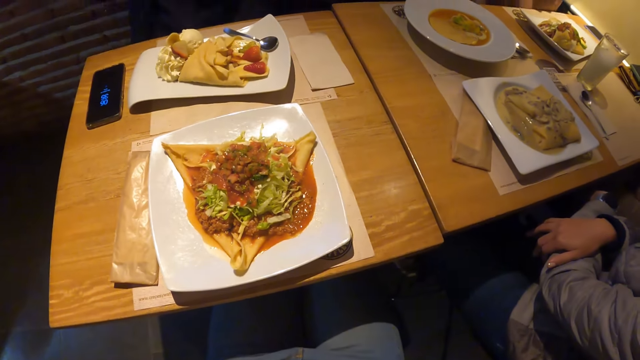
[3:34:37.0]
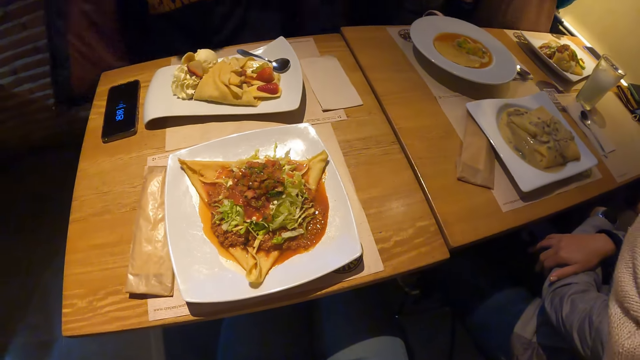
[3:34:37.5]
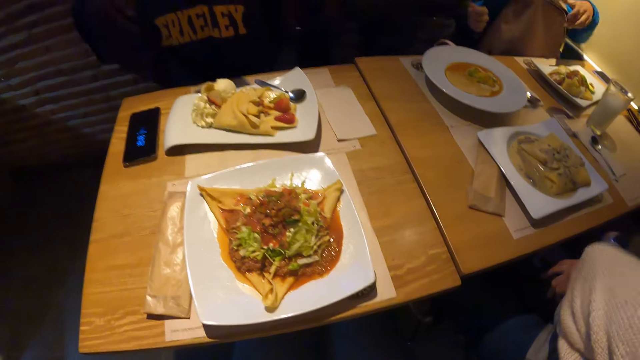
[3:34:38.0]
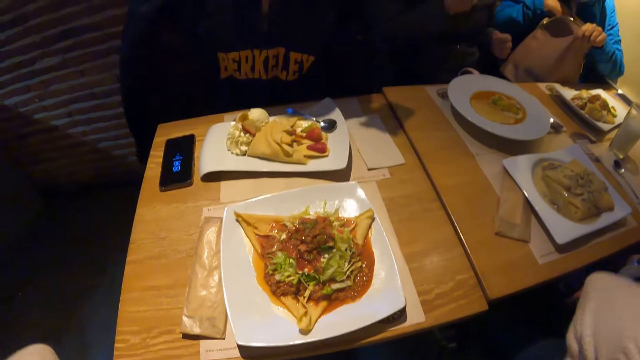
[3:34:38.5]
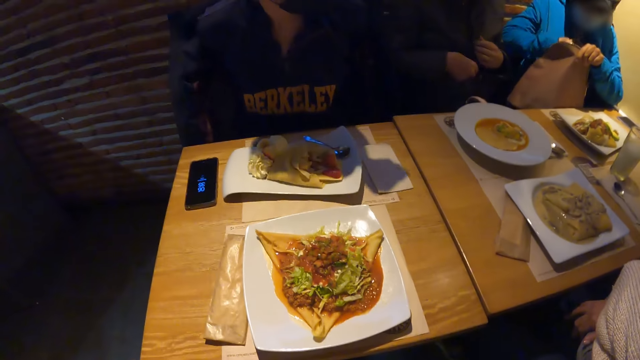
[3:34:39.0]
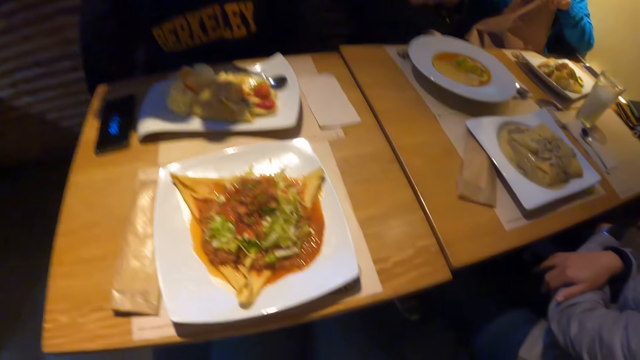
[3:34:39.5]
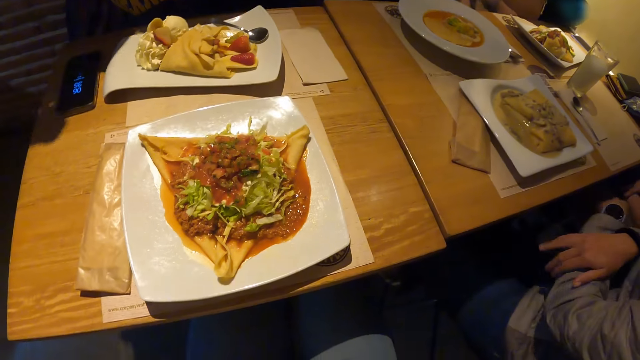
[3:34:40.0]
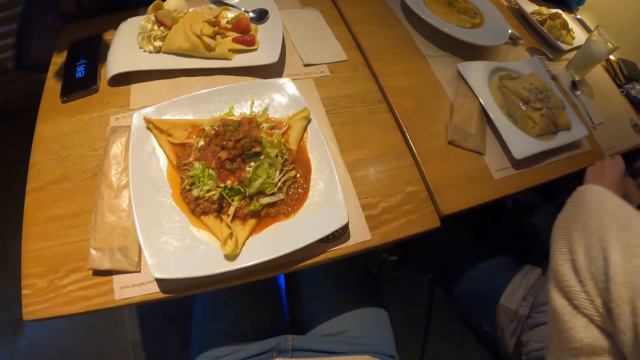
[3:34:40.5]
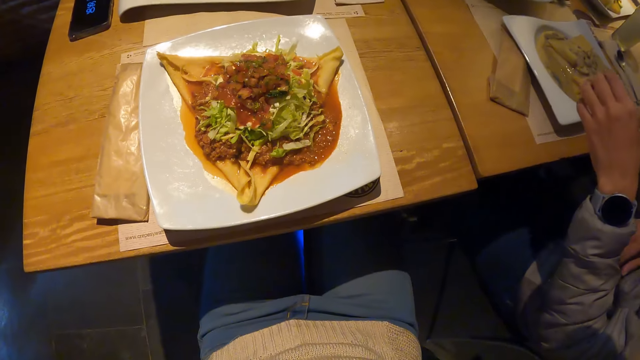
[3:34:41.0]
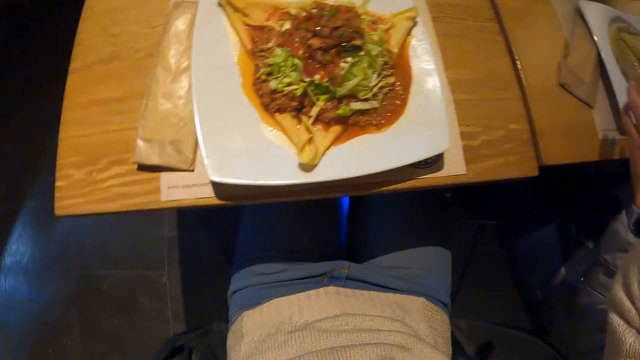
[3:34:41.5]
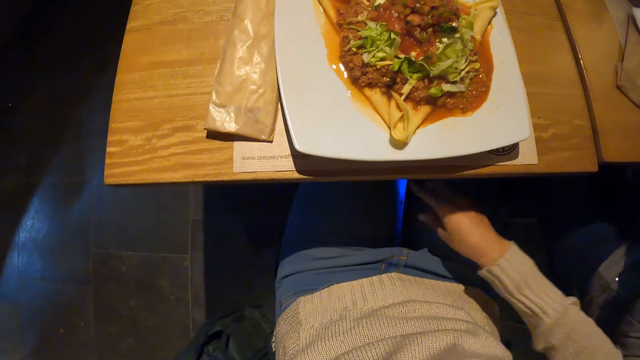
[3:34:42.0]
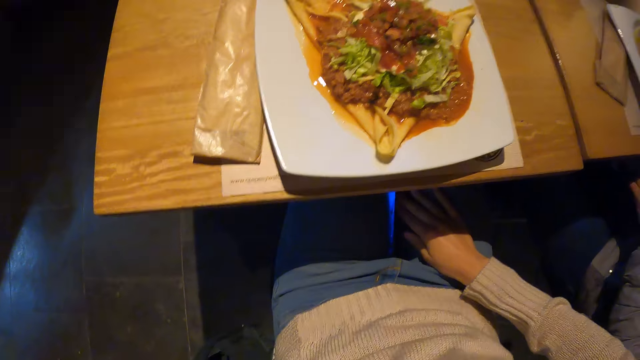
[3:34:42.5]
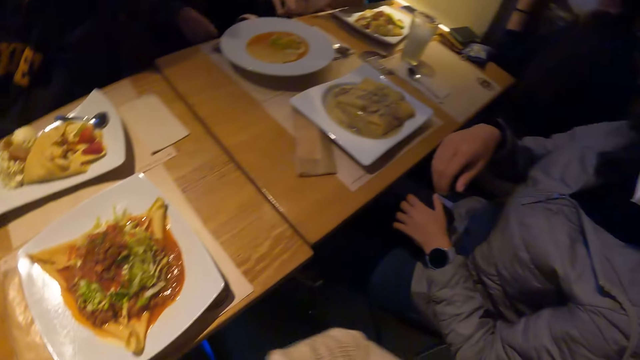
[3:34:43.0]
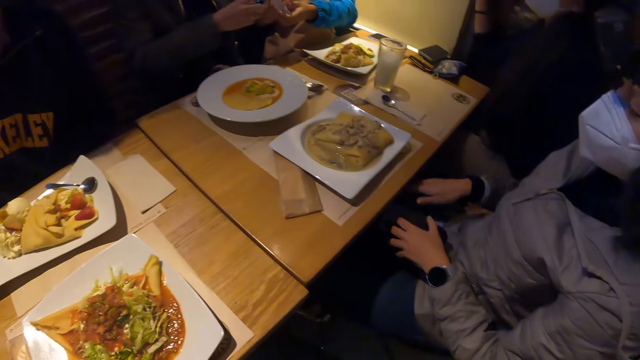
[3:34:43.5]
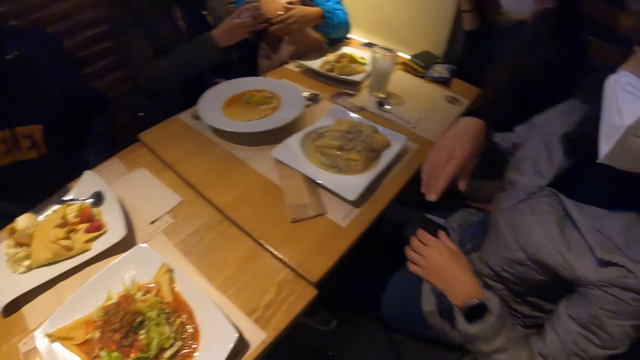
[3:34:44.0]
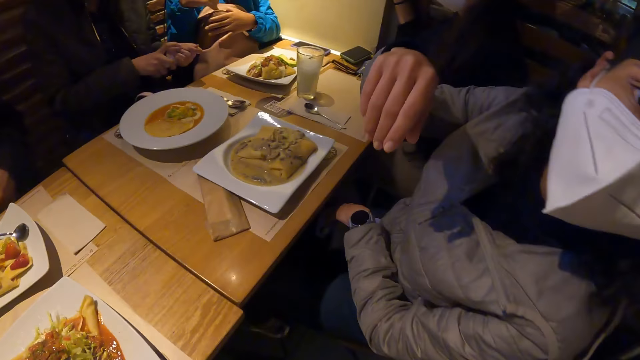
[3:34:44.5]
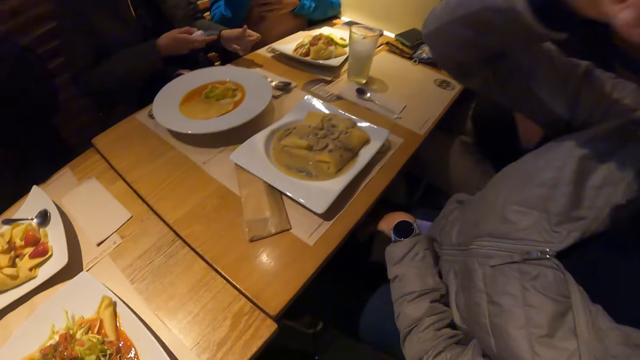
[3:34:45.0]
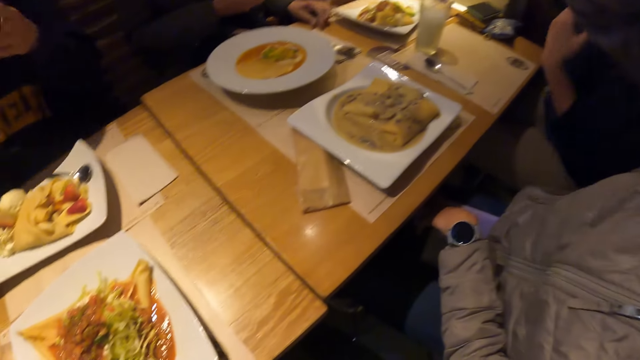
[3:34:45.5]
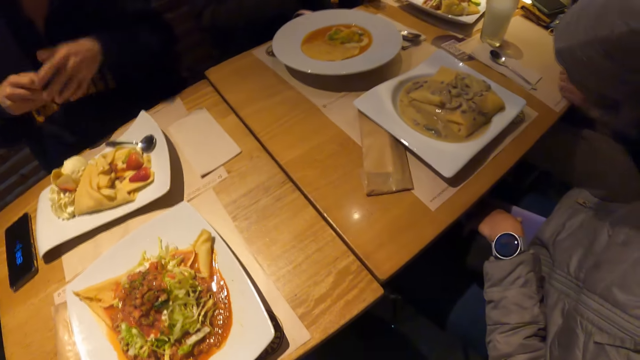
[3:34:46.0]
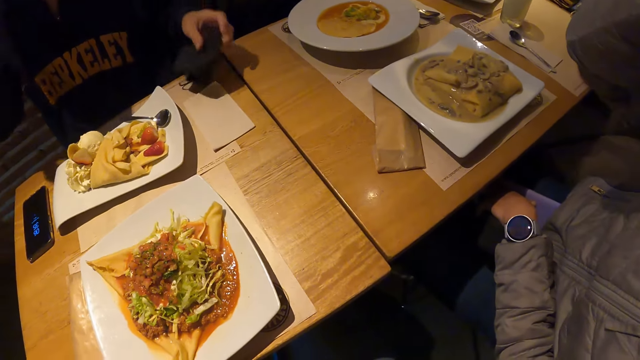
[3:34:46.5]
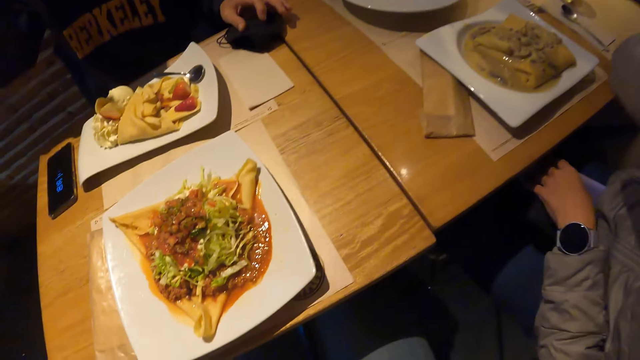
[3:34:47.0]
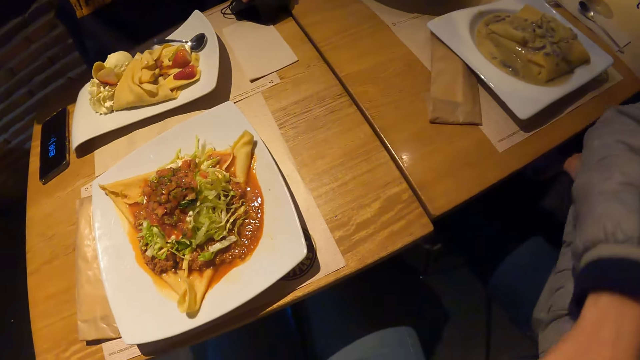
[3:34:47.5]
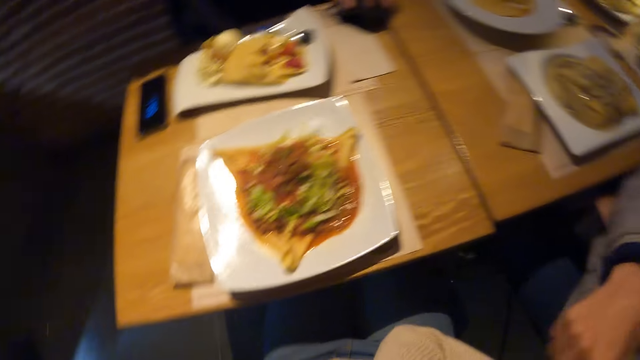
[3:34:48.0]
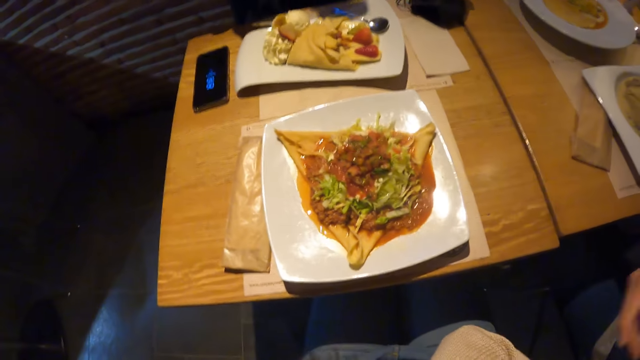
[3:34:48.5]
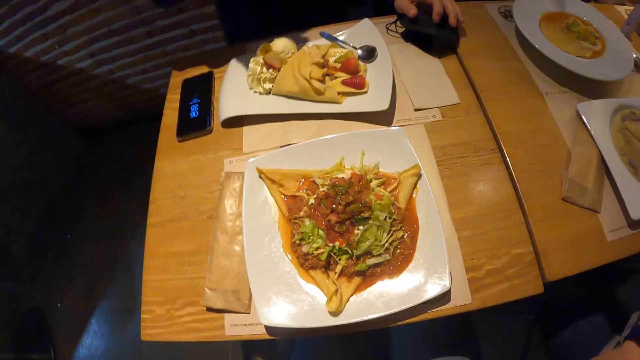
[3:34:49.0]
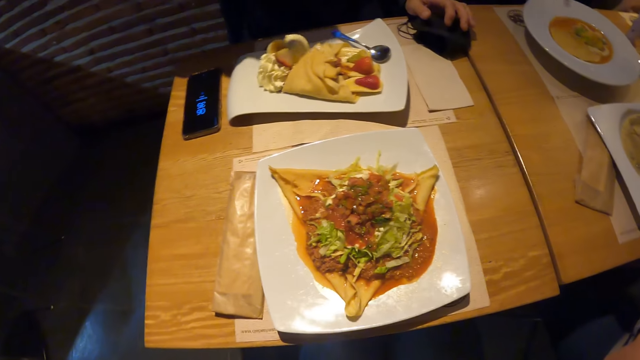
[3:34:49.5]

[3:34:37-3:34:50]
A woman puts her right hand inside her bag. The camera wearer places her right hand on her phone. The woman gives a man a bottle of table salt. The man opens the table salt with his hands, and places the cover of the bottle on the table with his left hand. Another woman stands from her chair. Another man places a bag on the table with his left hand.

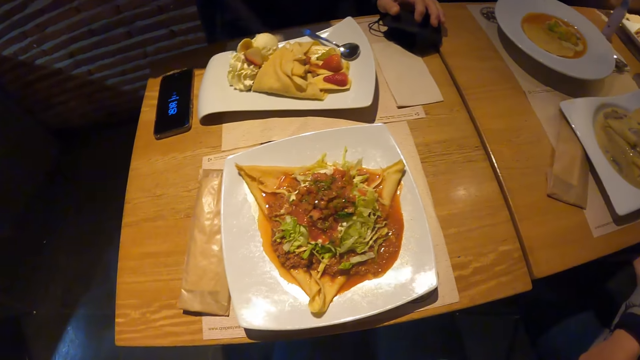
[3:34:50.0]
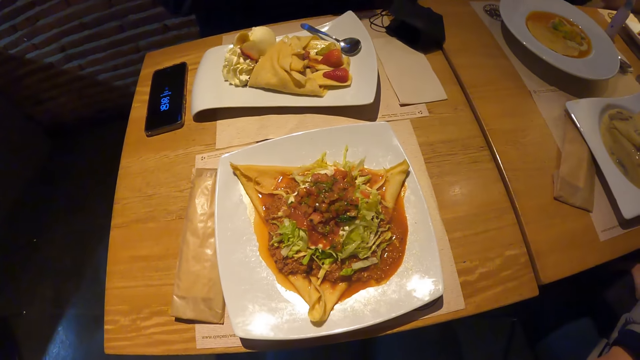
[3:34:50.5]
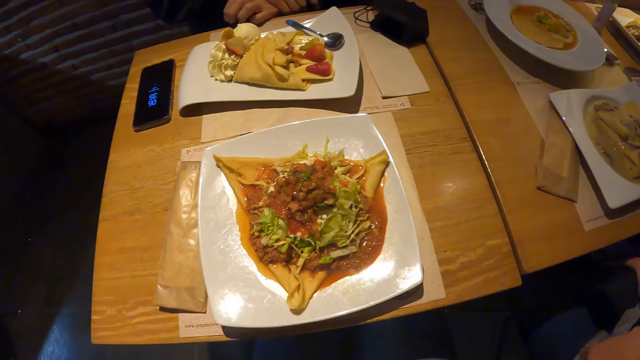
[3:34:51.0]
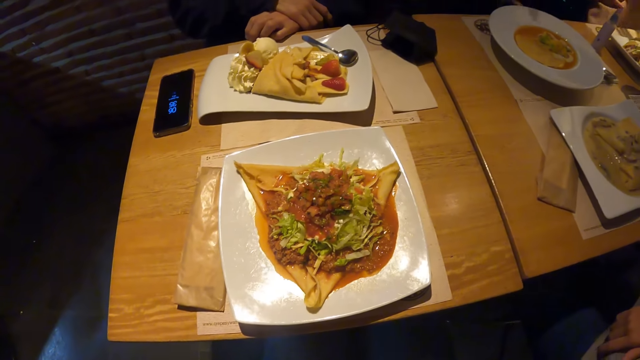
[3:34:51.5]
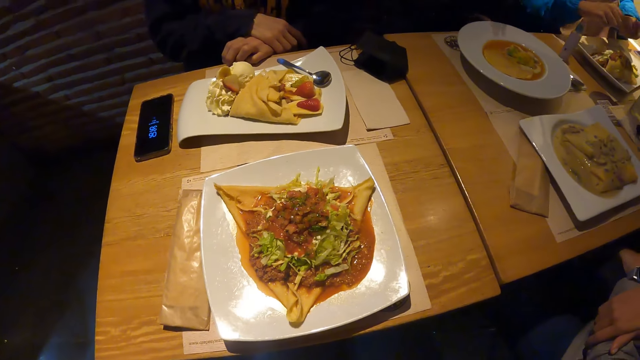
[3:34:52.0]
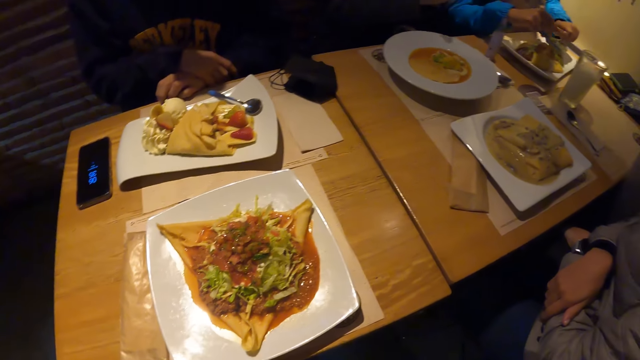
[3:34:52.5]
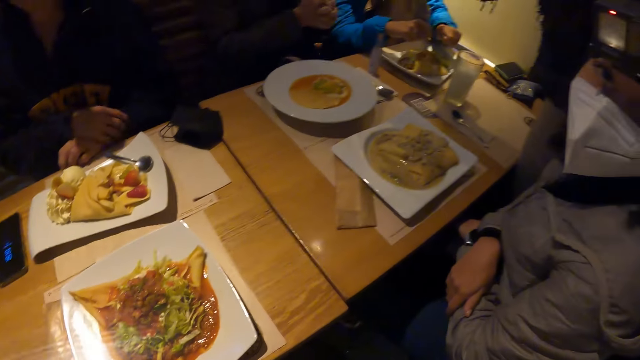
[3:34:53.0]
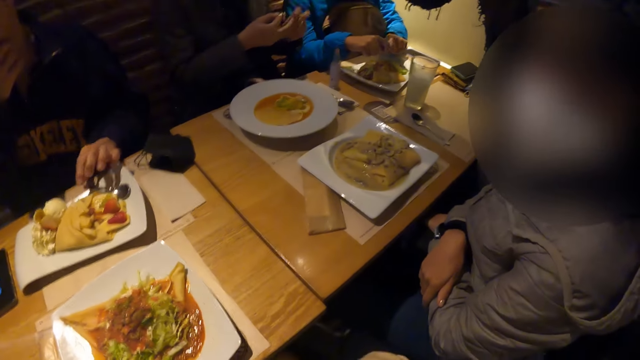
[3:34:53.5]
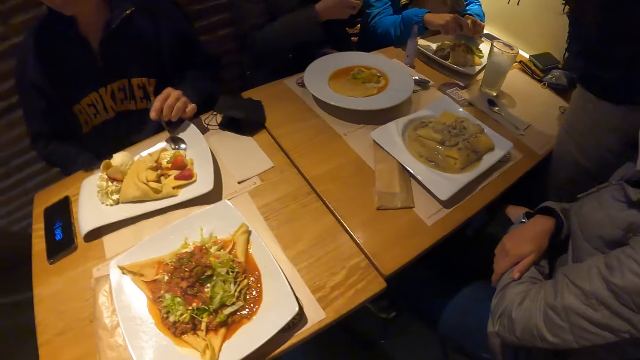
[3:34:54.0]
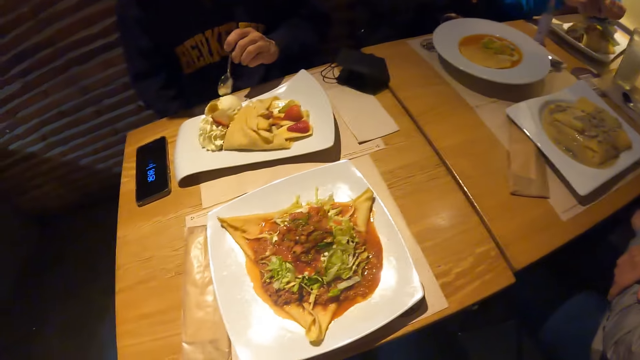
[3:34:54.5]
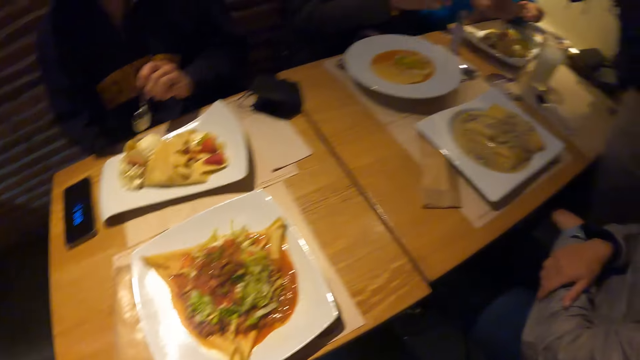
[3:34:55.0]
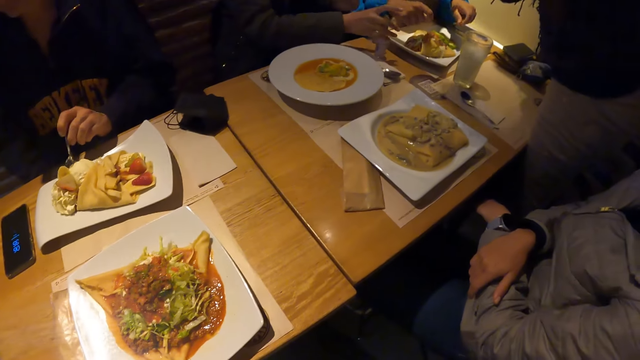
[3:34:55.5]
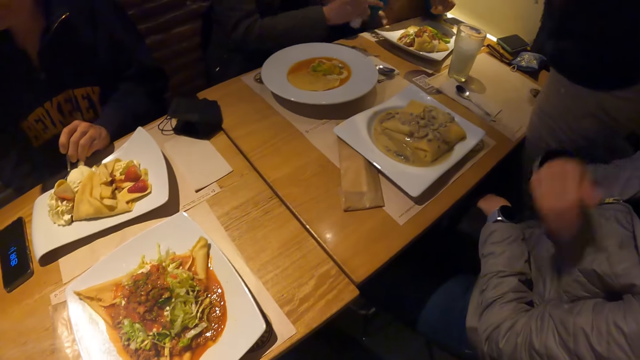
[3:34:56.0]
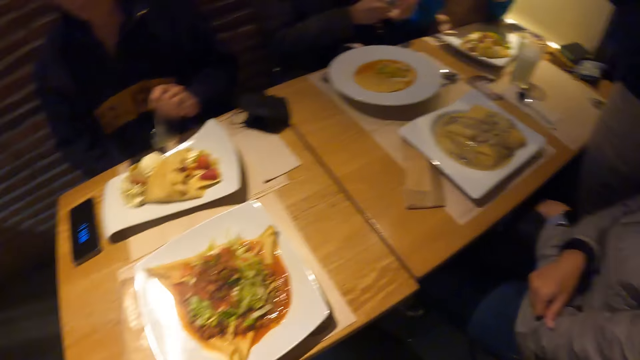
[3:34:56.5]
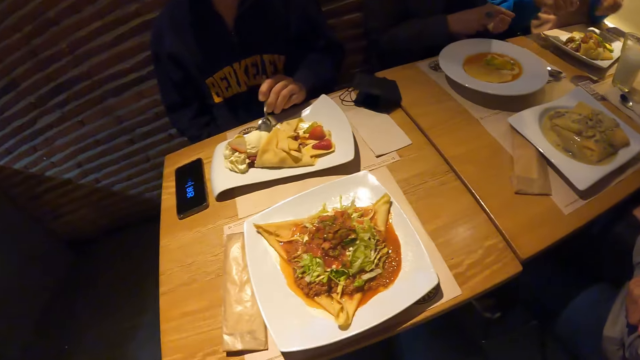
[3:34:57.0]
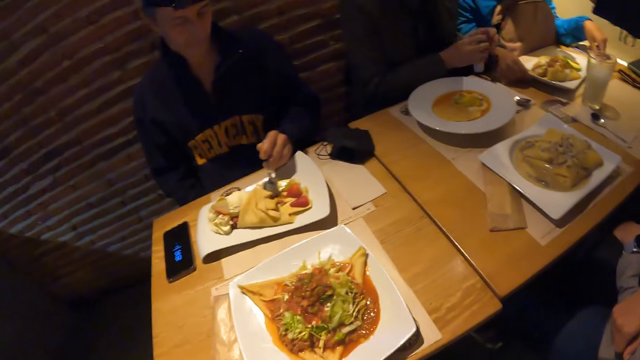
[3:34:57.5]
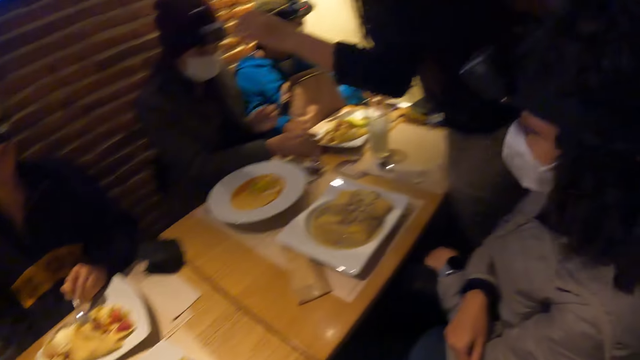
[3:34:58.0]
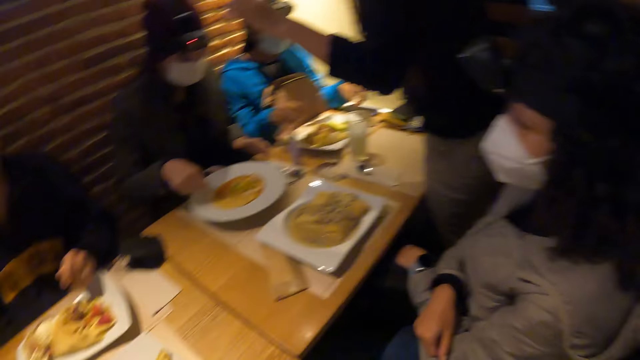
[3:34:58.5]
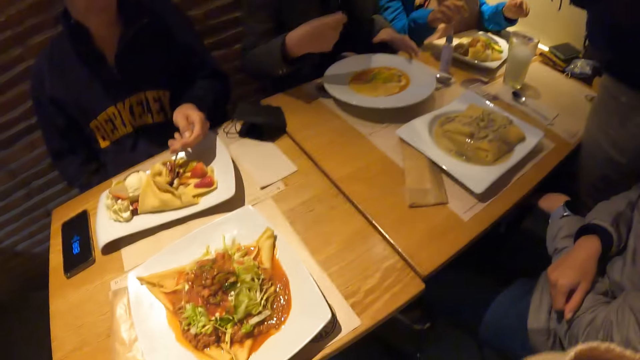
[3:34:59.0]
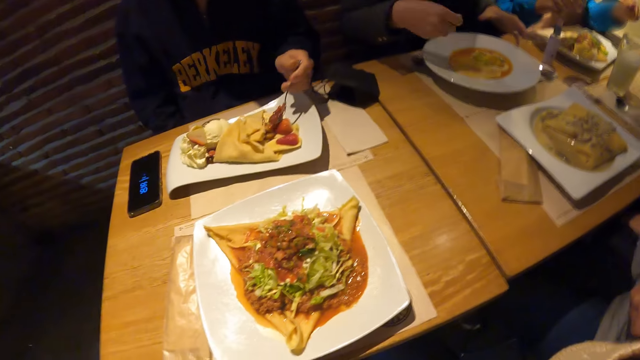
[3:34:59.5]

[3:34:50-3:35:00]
A man puts his left hand on the table. A woman adds table salt to her food with her hands. The man picks up the spoon on the plate with his left hand and mixes his food with the spoon in his left hand. A man chops food. Another man picks up the table salt from the table with his left hand, adds the table salt to his food with his right hand, and places the table salt on the table with his right hand.
